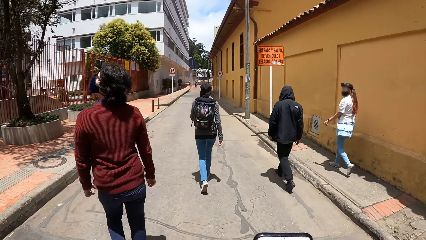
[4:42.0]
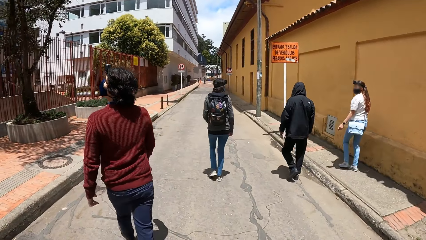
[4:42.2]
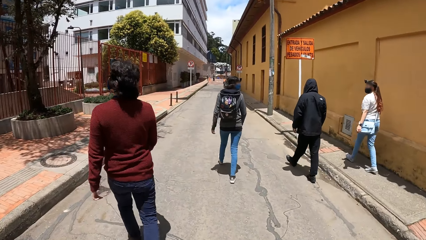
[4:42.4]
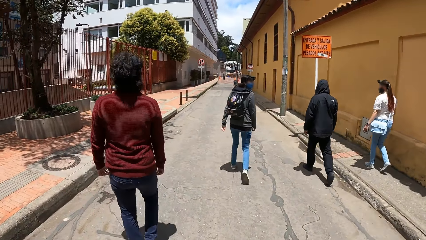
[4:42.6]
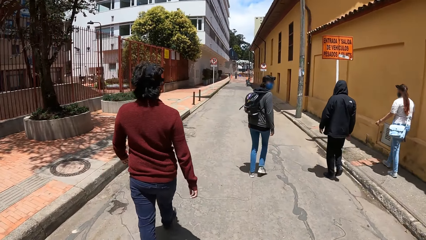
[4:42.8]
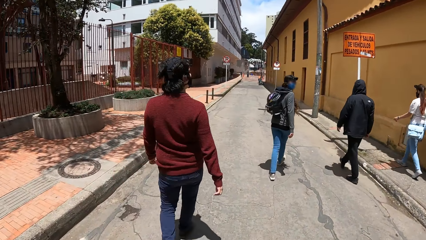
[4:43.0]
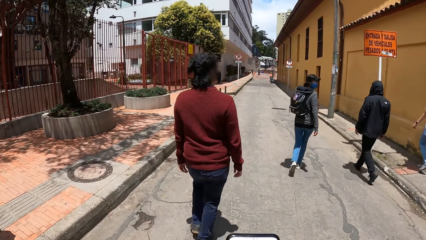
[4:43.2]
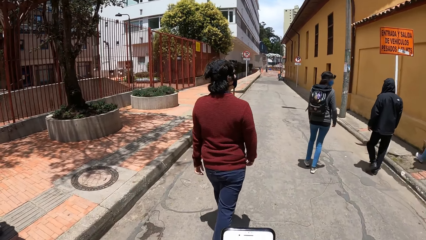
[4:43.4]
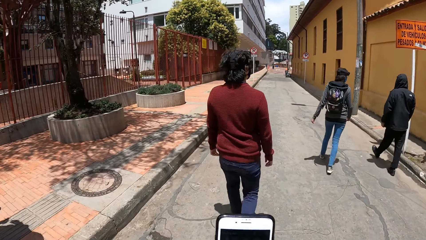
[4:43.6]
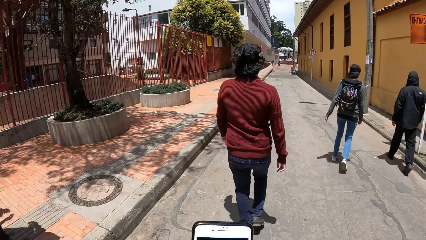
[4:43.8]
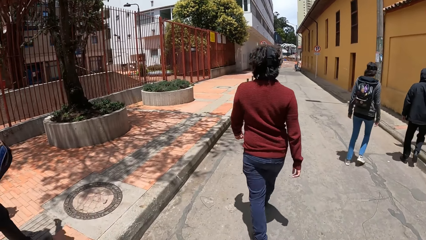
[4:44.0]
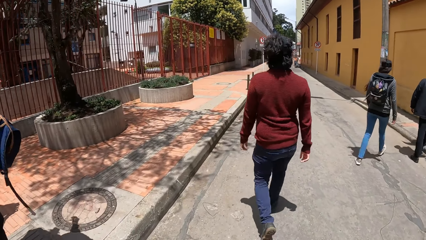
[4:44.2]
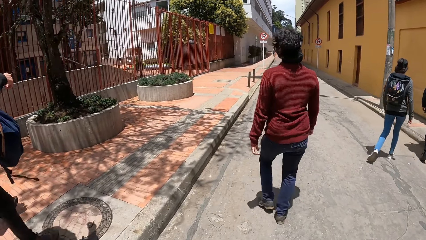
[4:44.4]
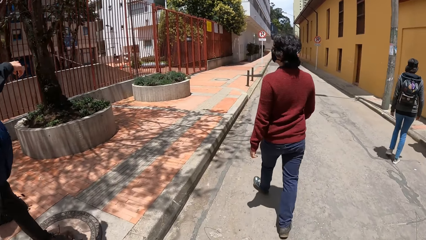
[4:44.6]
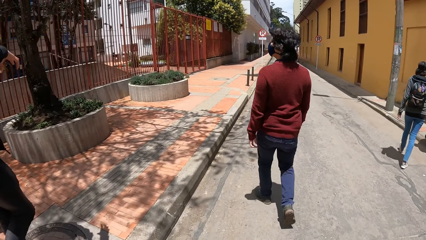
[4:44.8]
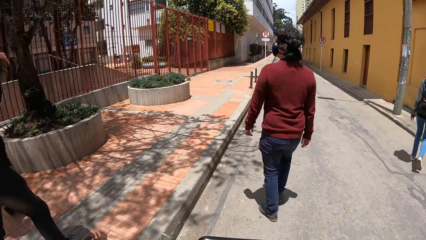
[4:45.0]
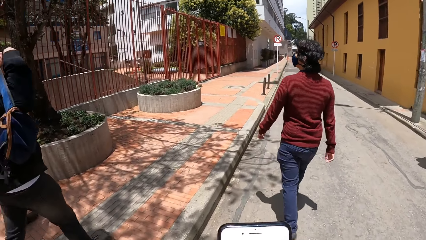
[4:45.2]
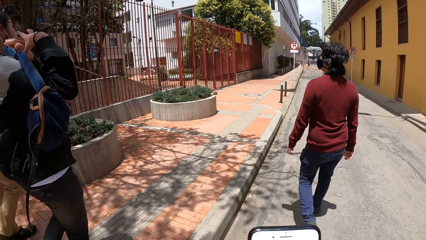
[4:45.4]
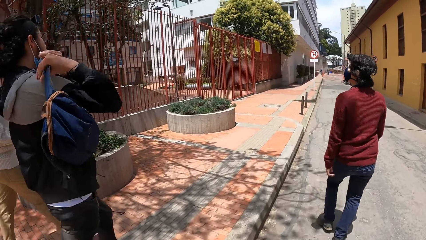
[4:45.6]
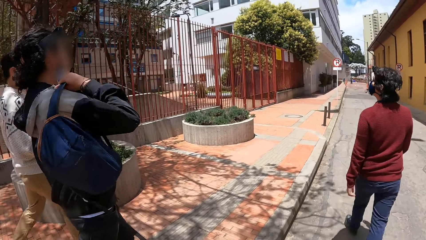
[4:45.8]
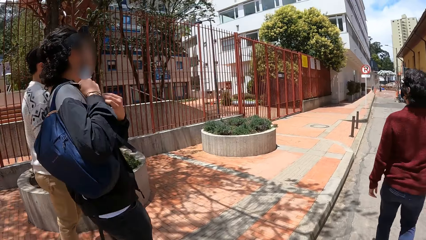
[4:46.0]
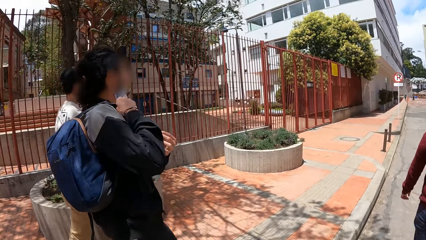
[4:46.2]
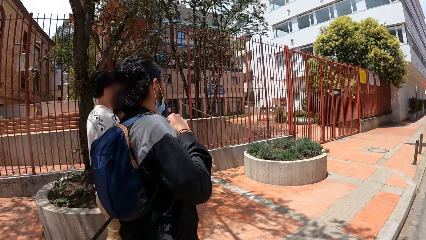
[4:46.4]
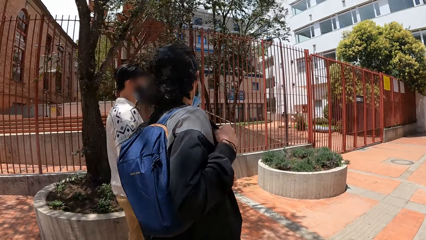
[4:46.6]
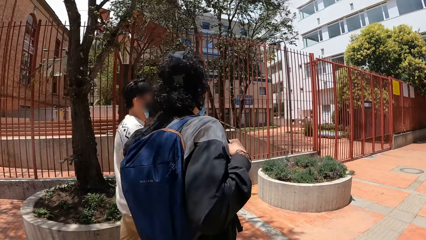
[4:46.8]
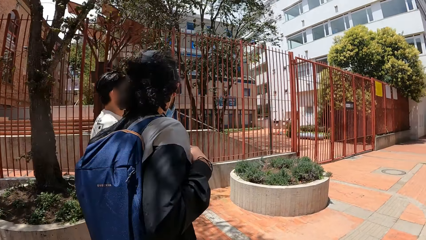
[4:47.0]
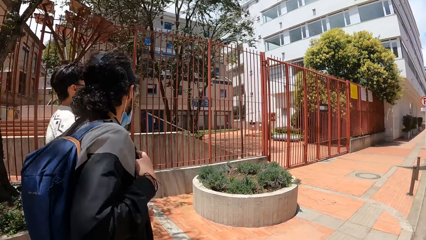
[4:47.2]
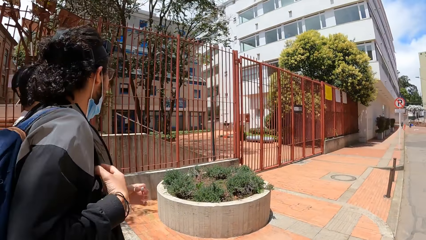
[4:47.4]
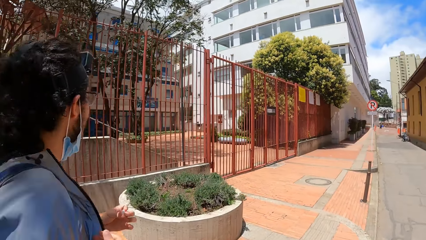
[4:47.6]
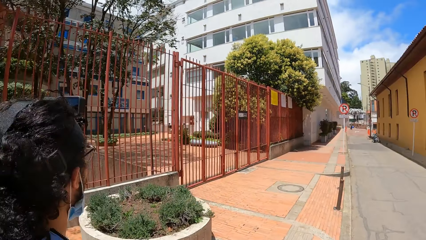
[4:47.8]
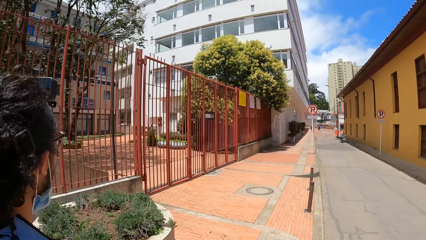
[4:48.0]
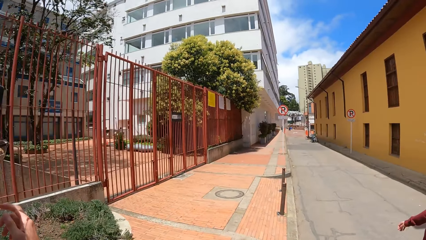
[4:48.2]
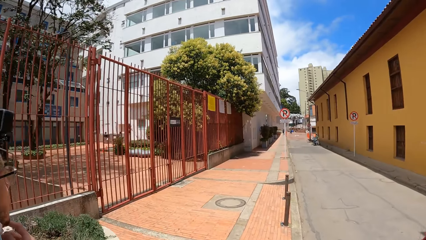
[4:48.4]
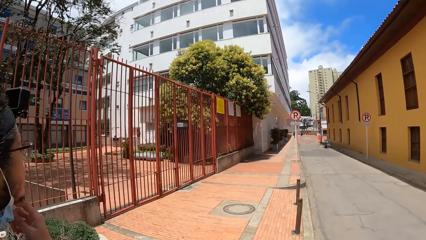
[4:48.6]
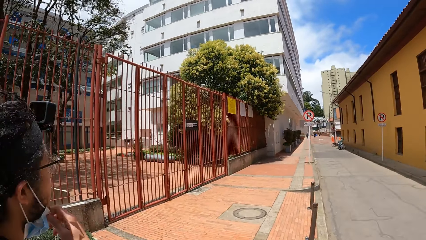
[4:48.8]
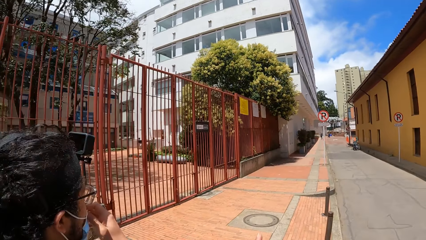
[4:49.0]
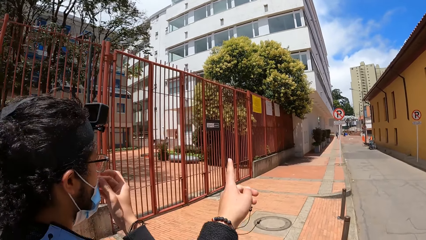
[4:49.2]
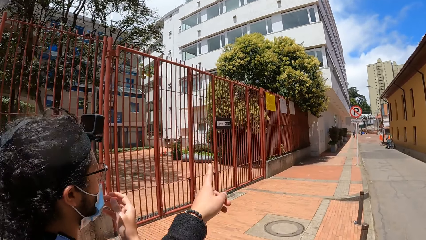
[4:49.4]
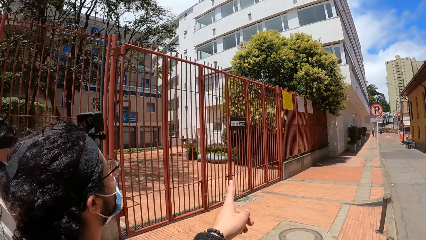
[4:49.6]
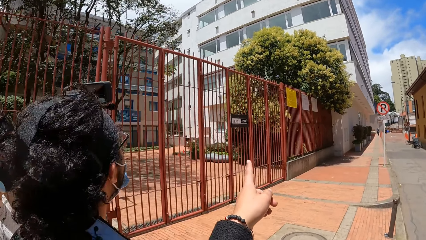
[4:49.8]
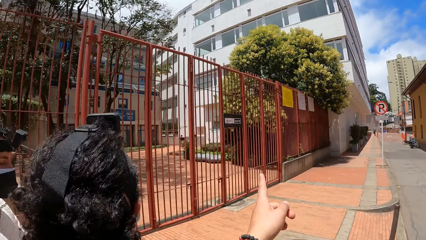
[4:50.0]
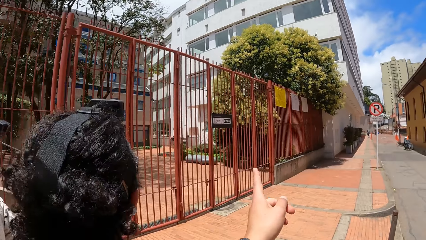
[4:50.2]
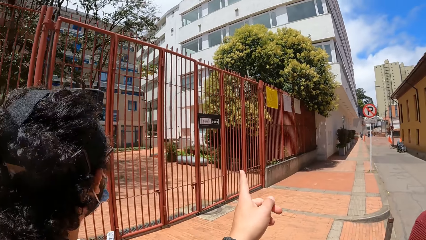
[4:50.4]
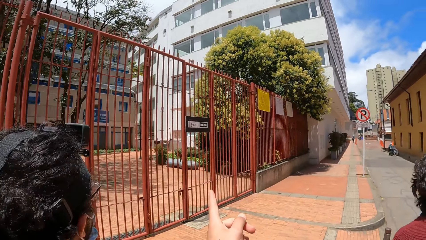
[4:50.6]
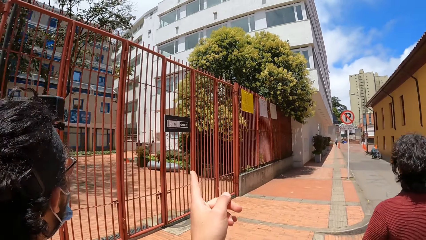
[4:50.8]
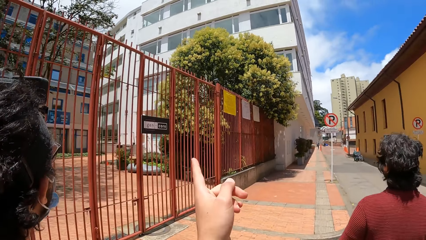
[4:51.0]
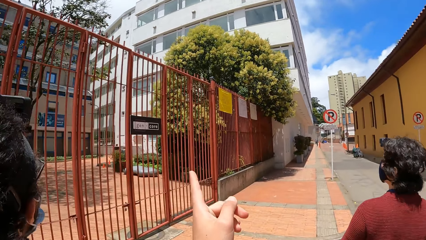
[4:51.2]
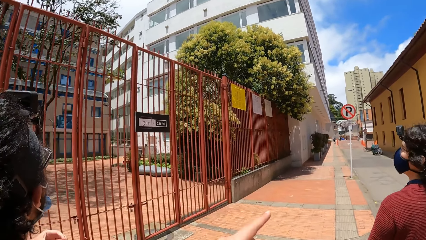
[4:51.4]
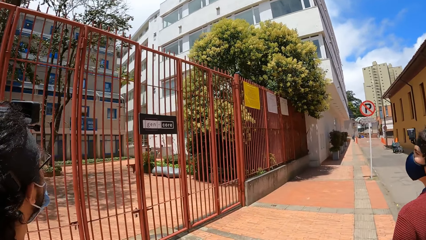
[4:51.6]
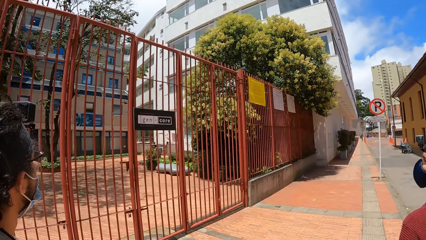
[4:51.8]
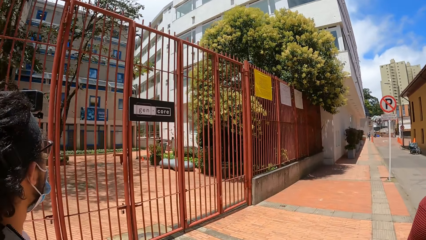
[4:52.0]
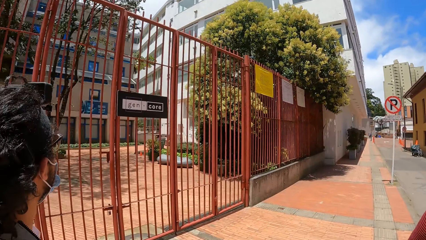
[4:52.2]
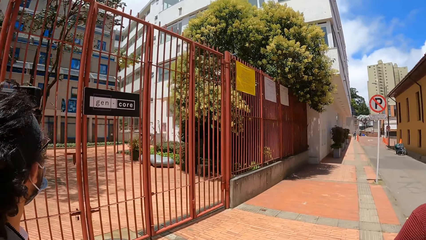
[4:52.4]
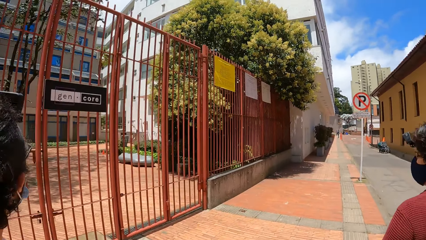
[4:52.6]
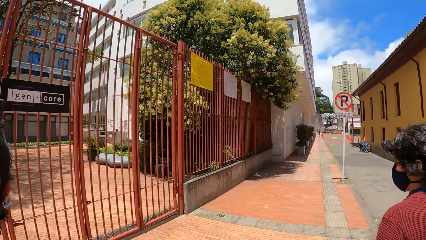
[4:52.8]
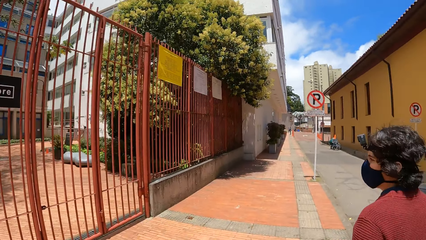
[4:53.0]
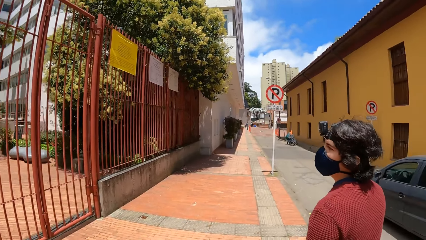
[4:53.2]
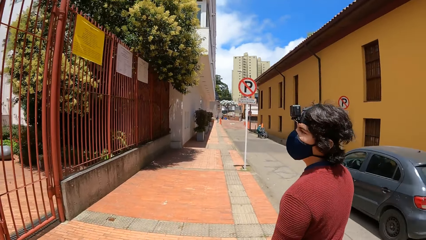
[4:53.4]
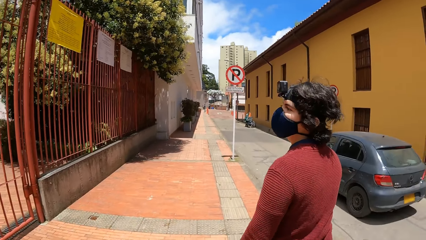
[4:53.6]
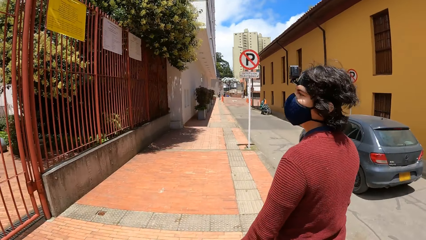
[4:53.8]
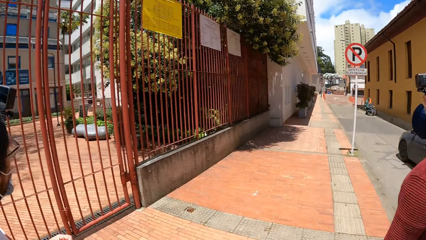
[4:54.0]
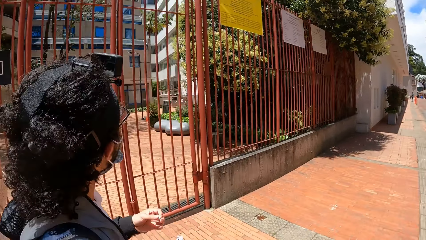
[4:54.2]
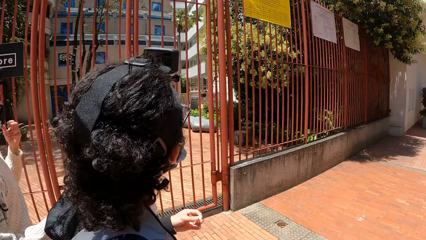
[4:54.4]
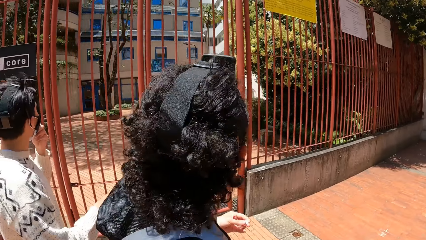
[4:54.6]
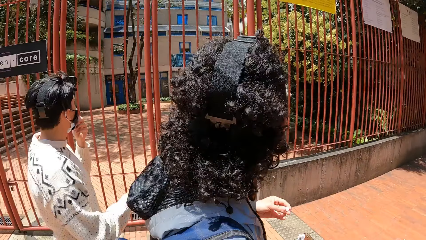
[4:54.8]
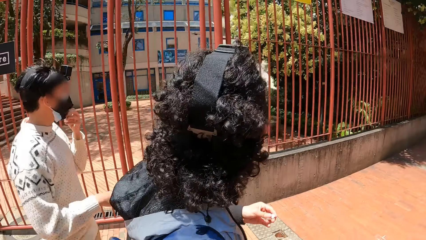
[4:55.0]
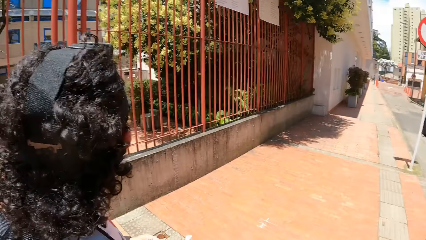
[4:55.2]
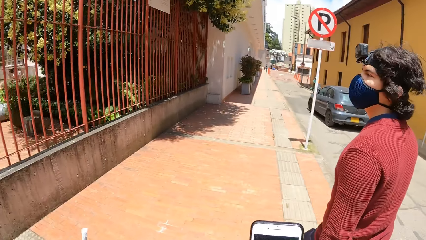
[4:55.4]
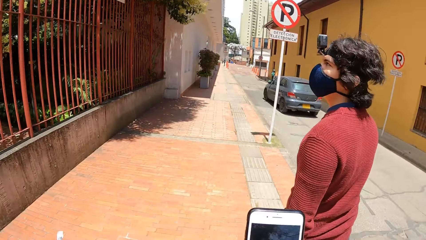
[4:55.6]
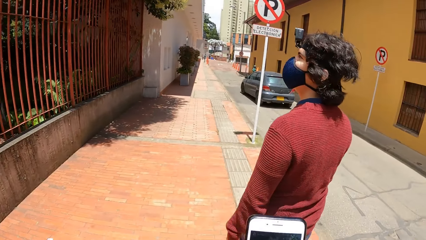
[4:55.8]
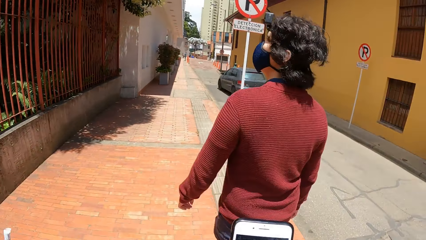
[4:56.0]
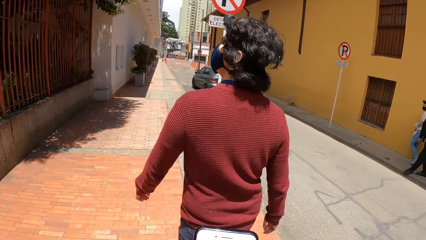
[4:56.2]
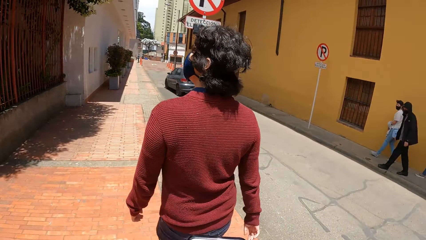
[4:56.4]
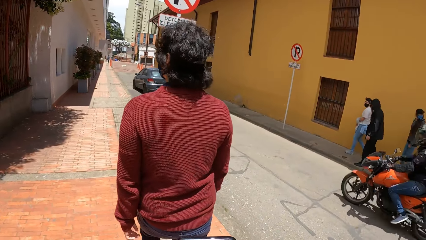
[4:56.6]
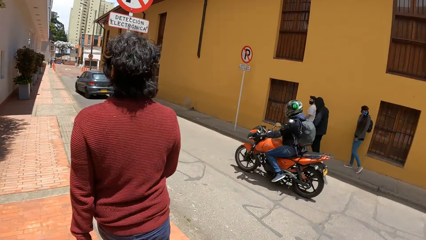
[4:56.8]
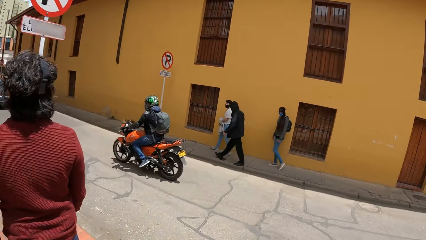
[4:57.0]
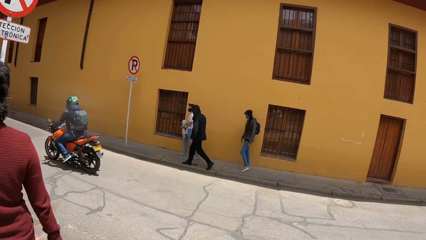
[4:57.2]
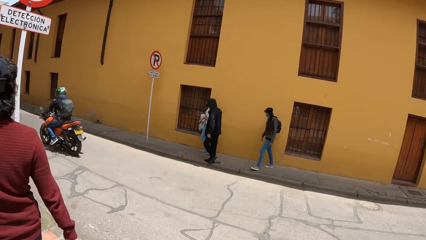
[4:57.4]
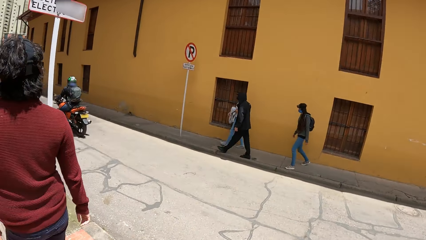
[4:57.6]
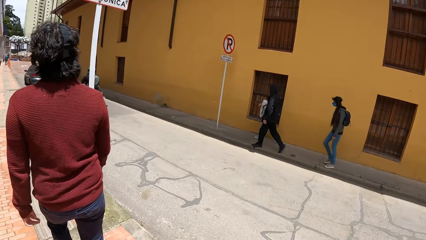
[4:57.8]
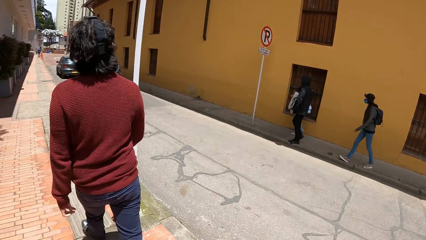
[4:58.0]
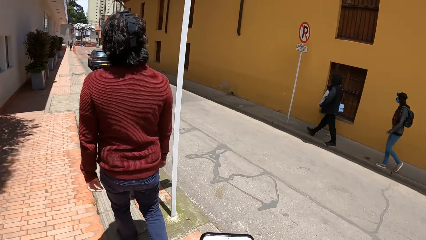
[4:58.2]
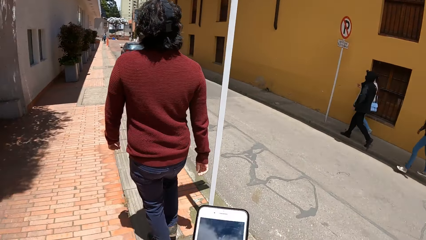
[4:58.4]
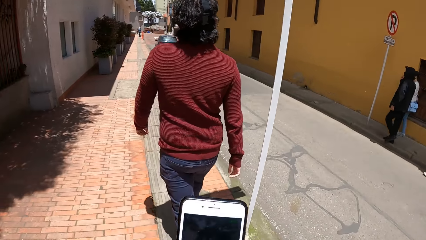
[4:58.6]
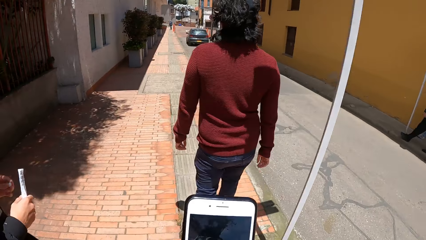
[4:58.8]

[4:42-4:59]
A man walks around. Another man adjusts a backpack on his right shoulder with his right hand. The second man converses with a third man. The second man adjusts the facemask on his face with his right hand. The camera wearer converses with a fourth man and the second man. She points at something. She walks around the street. She looks around. She operates the phone with her hands.
